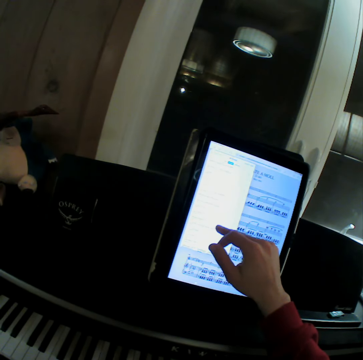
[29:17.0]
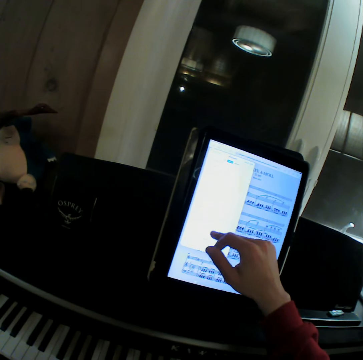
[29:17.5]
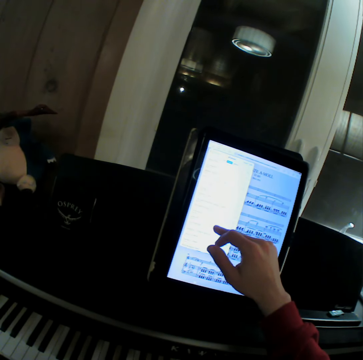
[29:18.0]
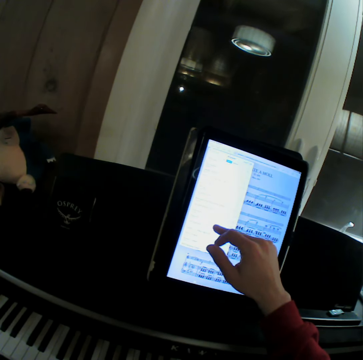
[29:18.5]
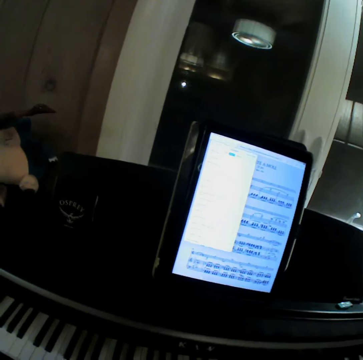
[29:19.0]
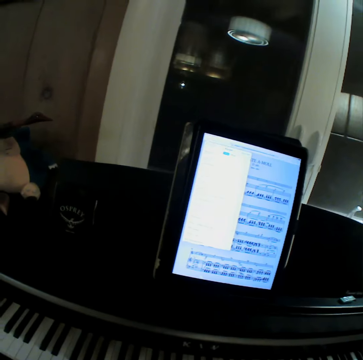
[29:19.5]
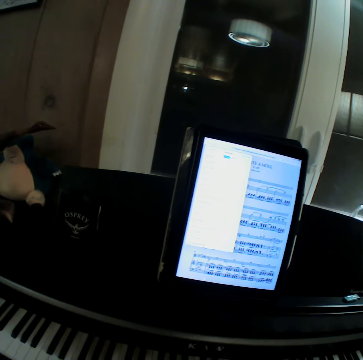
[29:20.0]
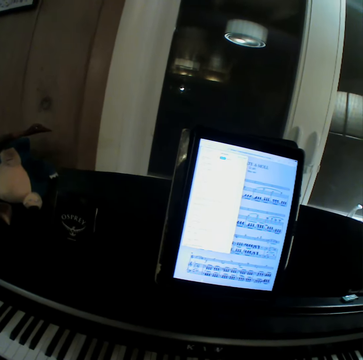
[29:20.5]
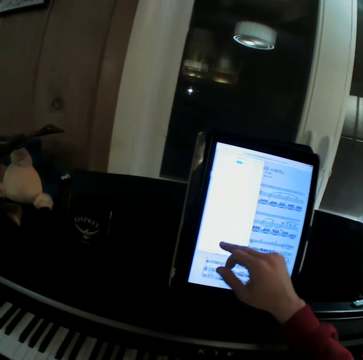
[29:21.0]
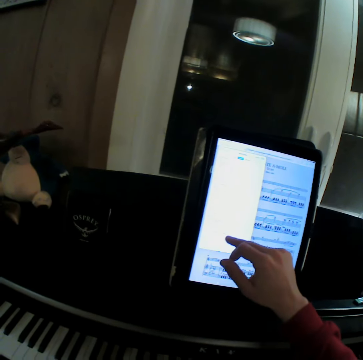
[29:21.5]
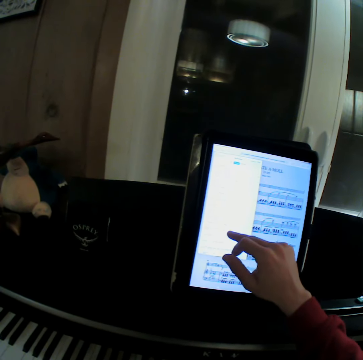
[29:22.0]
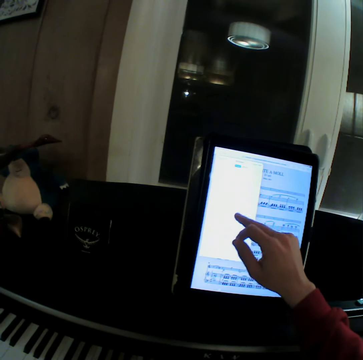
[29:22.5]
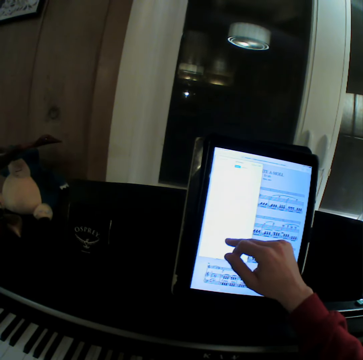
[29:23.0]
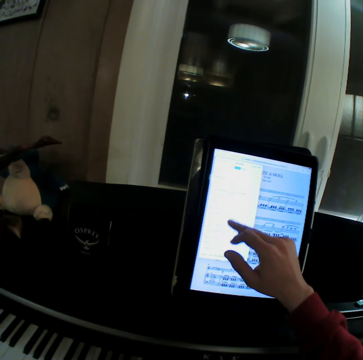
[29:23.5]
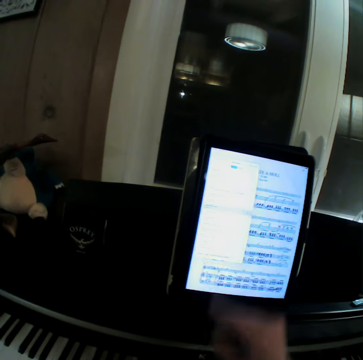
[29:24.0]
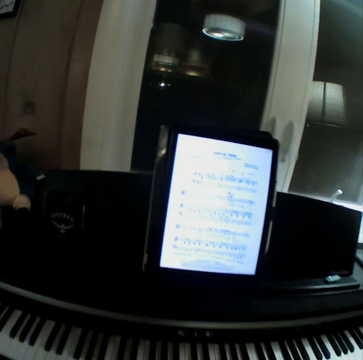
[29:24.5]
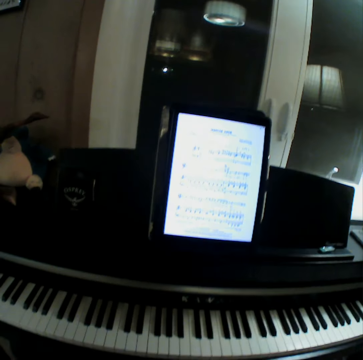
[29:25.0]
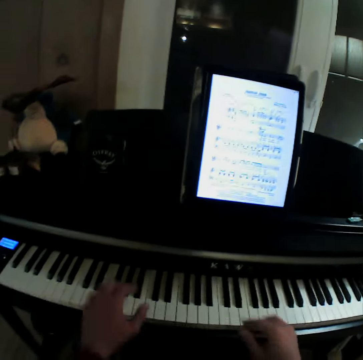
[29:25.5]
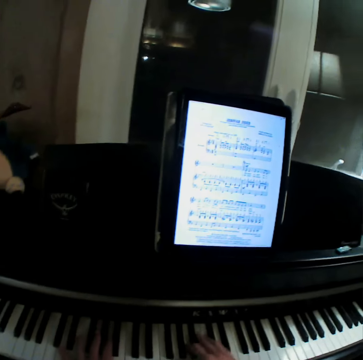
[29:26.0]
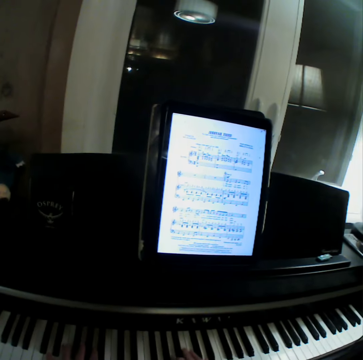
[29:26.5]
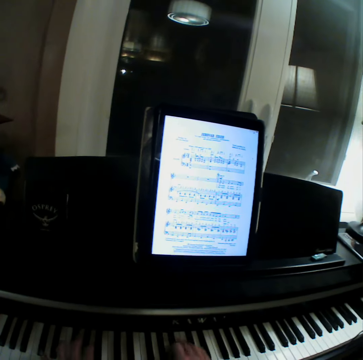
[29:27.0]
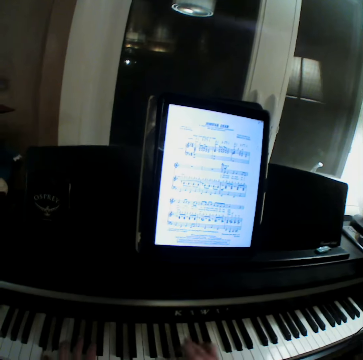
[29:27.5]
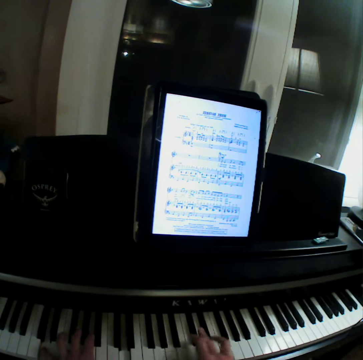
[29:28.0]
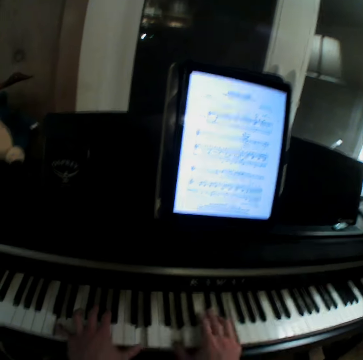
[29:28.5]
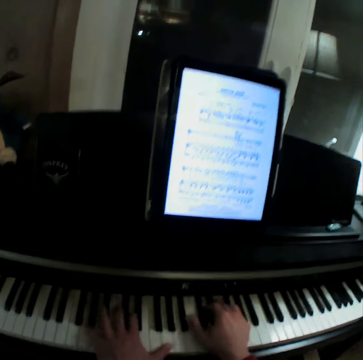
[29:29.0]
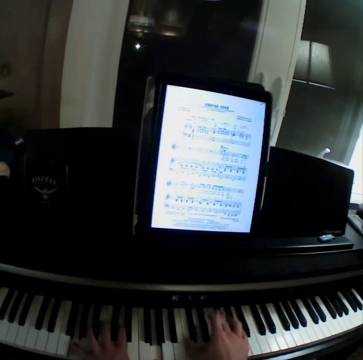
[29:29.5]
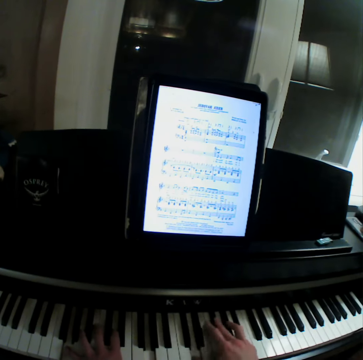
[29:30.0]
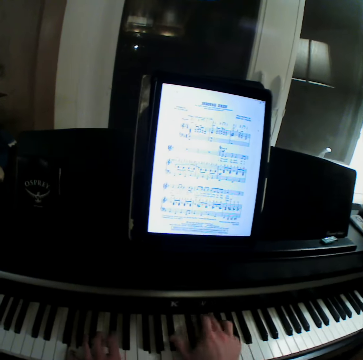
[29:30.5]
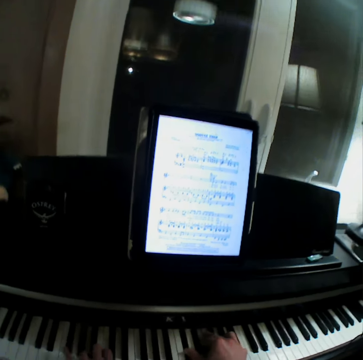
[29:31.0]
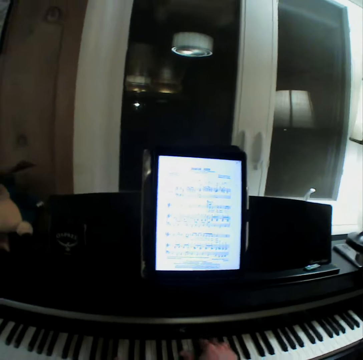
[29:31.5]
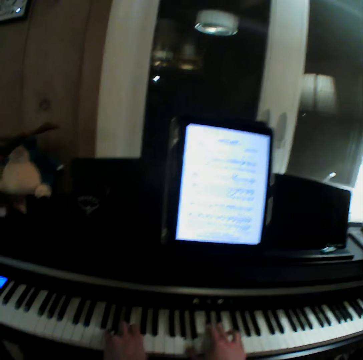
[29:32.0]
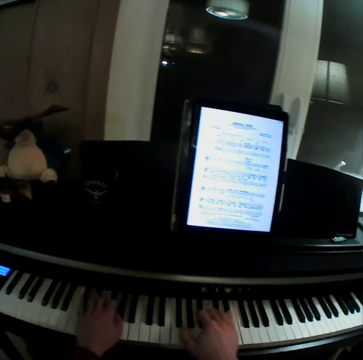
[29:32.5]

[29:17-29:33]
The camera wearer plays a guitar. They play piano.

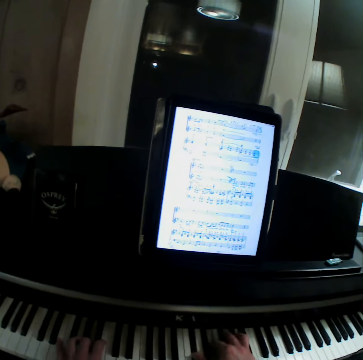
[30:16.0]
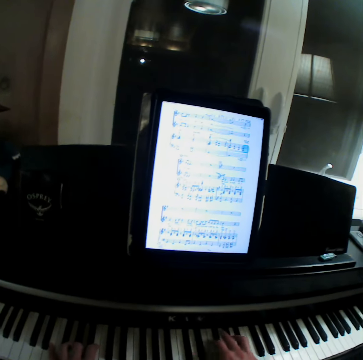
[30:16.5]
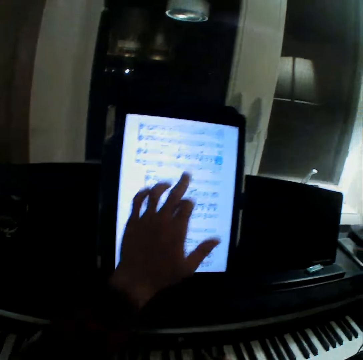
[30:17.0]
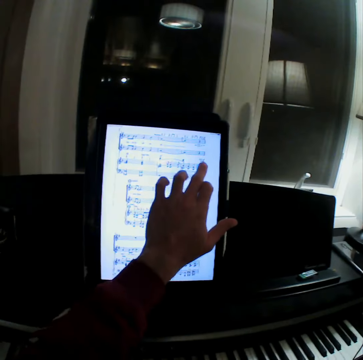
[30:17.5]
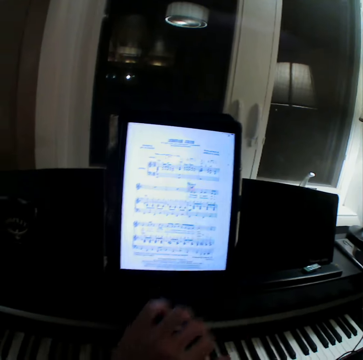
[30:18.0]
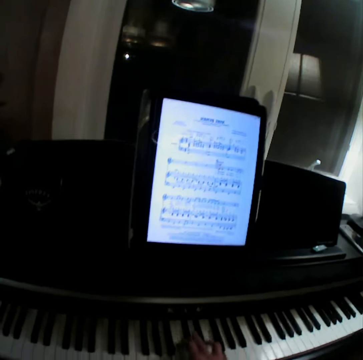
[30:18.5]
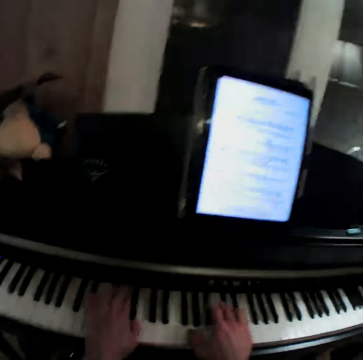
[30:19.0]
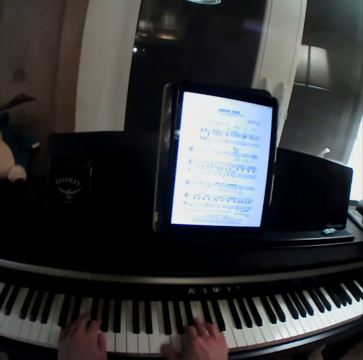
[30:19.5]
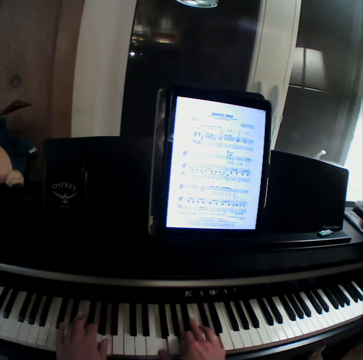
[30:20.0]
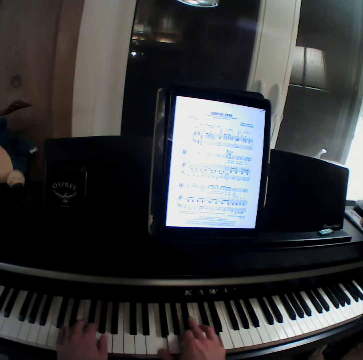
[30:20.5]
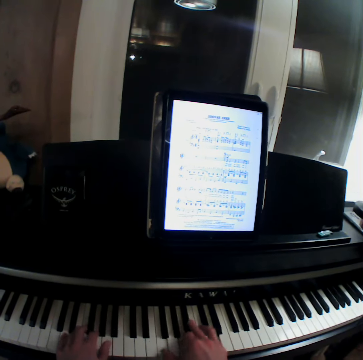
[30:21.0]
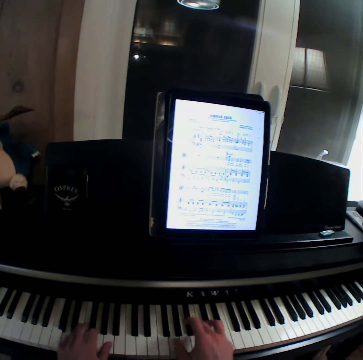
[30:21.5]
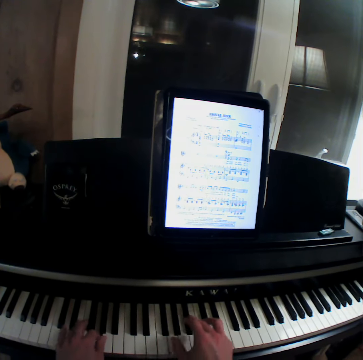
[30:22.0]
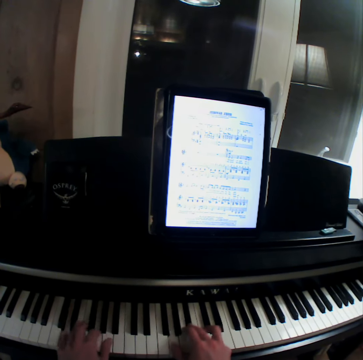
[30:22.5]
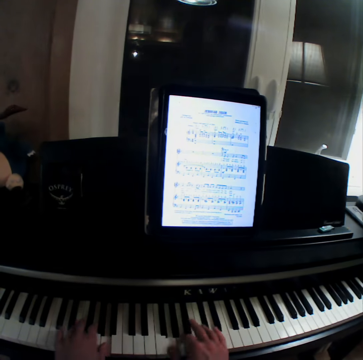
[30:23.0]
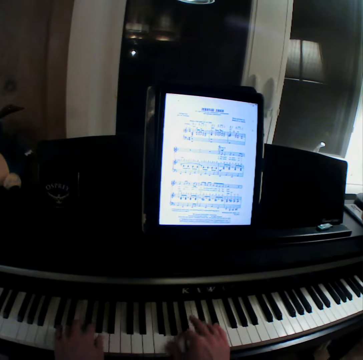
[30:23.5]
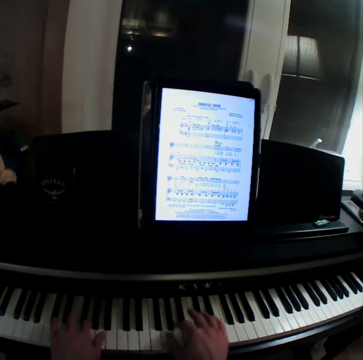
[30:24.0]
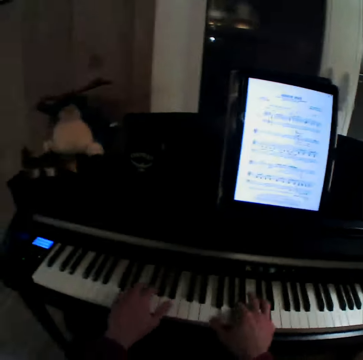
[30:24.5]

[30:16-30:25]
The camera wearer browses his tablet. They play a guitar.

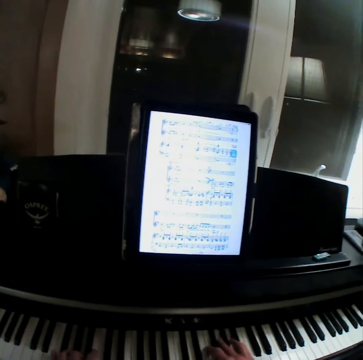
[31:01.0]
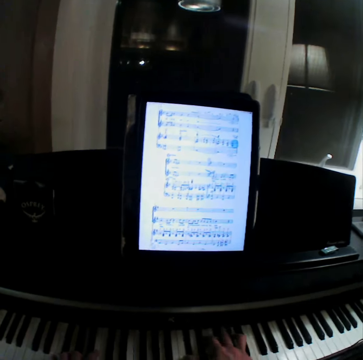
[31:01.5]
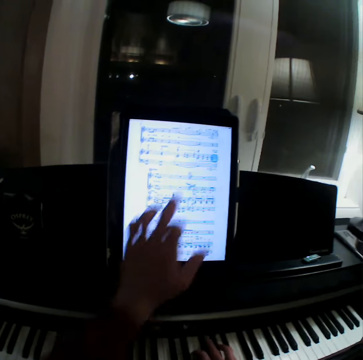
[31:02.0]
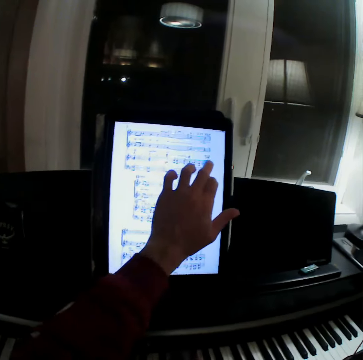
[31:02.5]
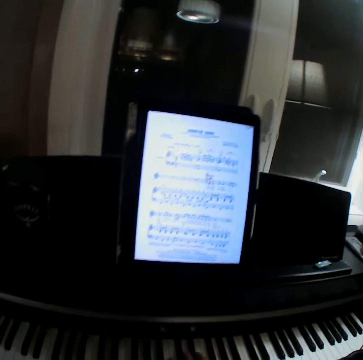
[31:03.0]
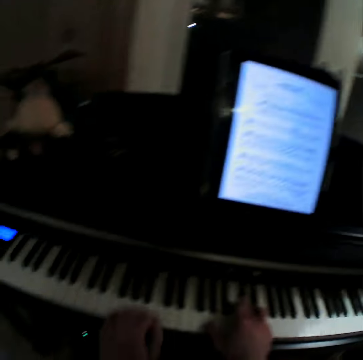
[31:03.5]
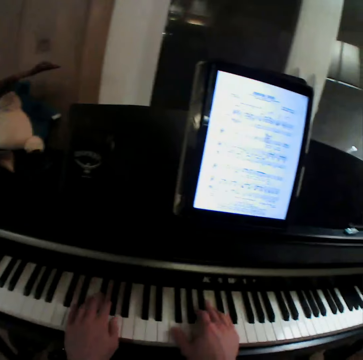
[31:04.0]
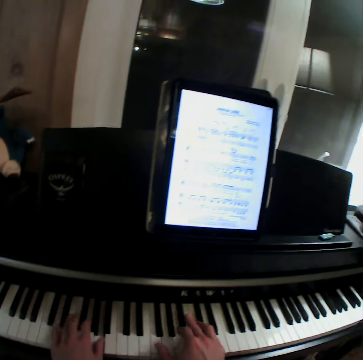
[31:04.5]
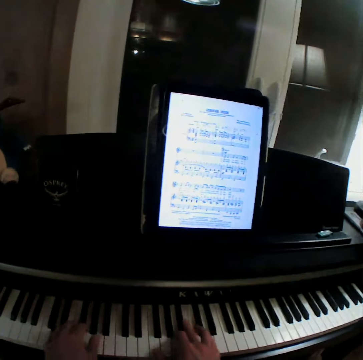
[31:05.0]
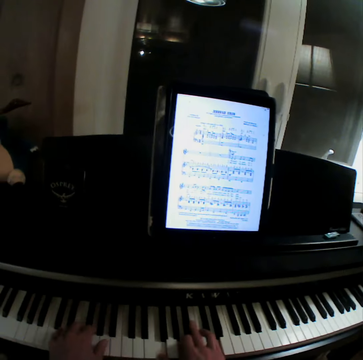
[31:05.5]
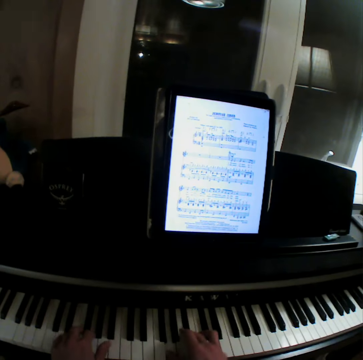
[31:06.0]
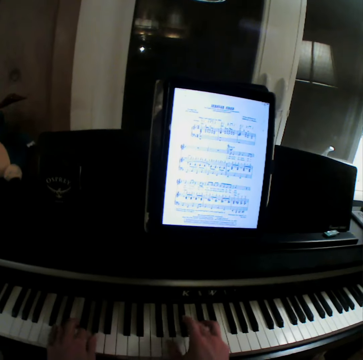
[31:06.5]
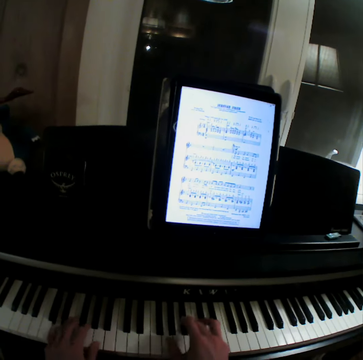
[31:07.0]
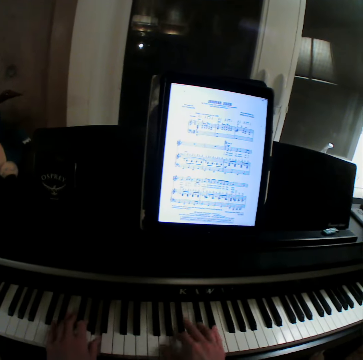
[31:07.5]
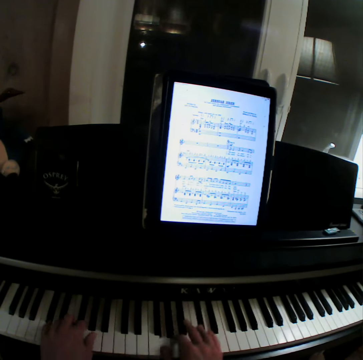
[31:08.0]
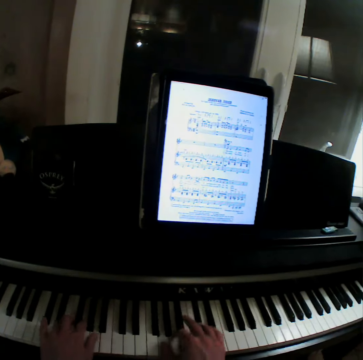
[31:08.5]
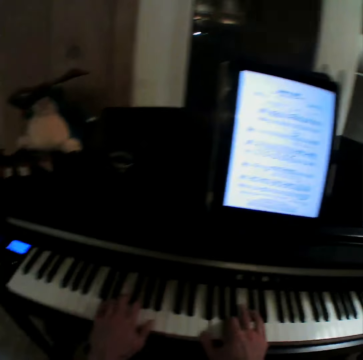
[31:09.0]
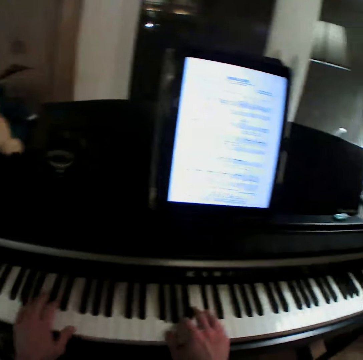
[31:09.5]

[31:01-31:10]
The camera wearer browses his tablet. They play a guitar.

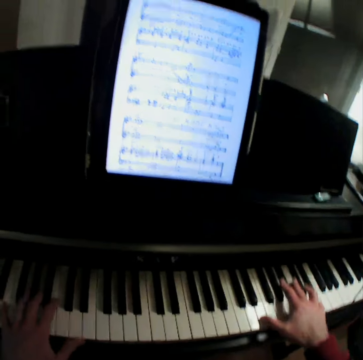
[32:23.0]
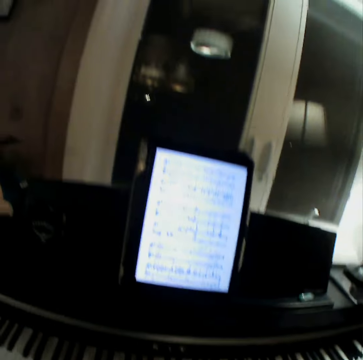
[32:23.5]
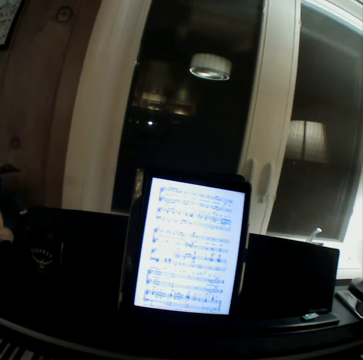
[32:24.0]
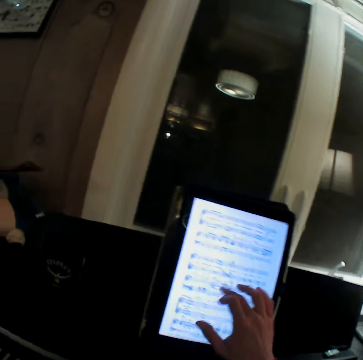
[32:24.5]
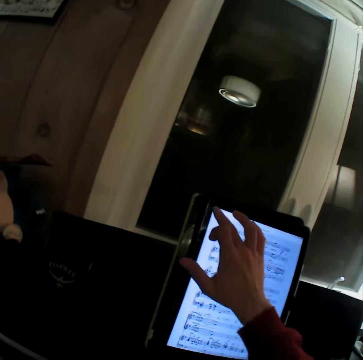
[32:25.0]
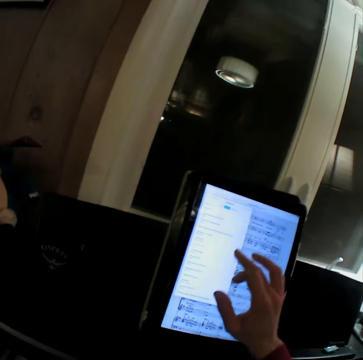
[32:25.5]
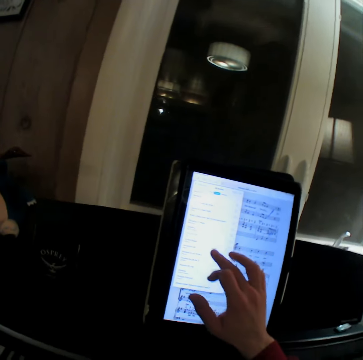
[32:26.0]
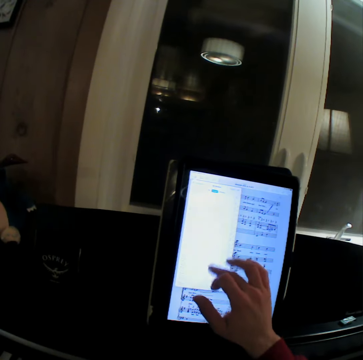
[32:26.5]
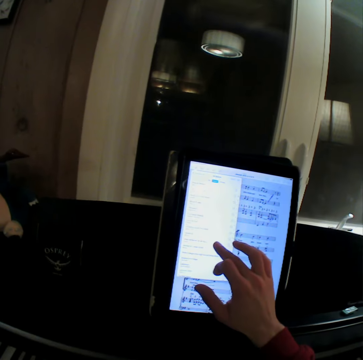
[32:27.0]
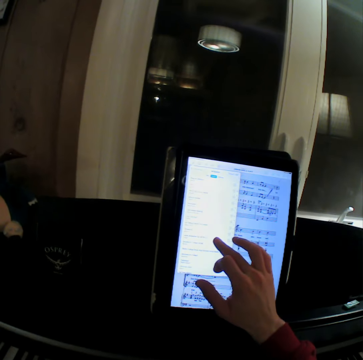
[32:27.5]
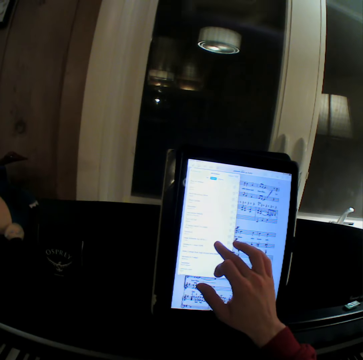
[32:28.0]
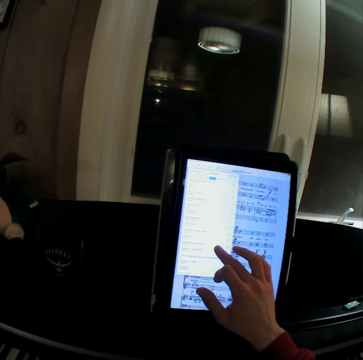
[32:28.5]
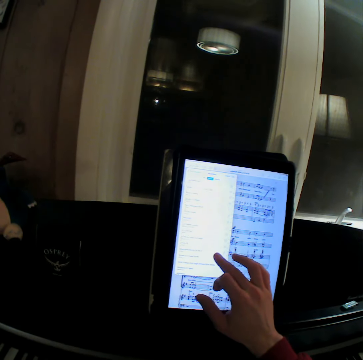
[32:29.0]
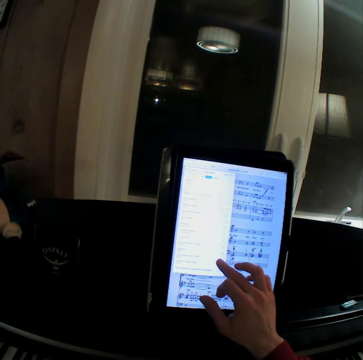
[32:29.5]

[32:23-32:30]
The camera wearer browses his tablet.
